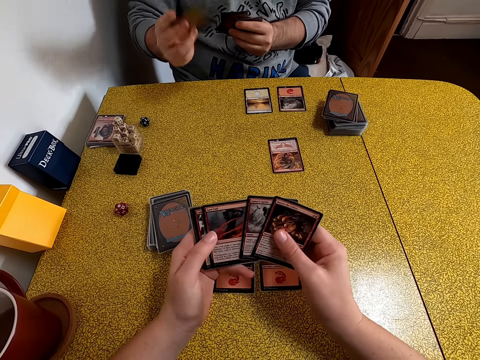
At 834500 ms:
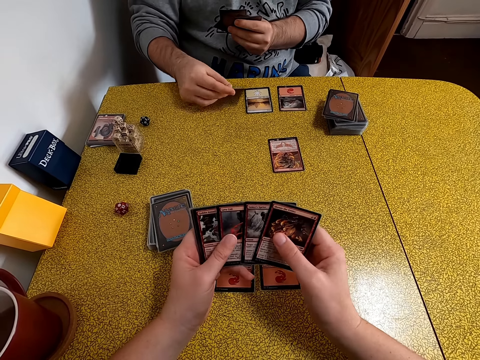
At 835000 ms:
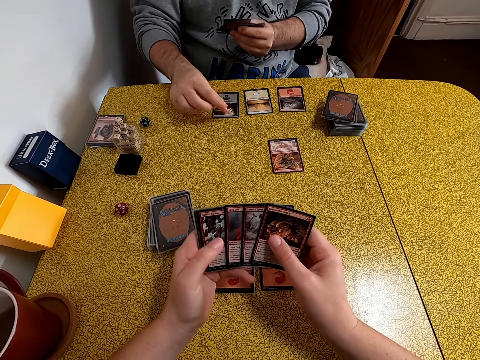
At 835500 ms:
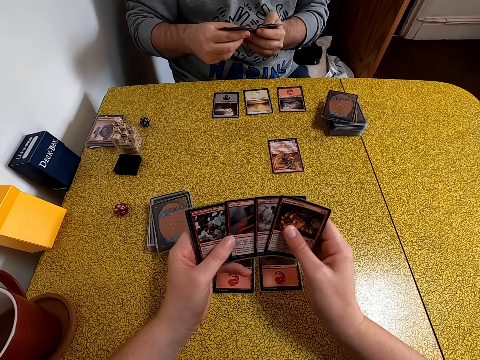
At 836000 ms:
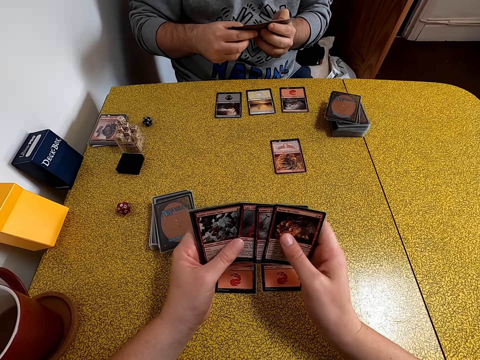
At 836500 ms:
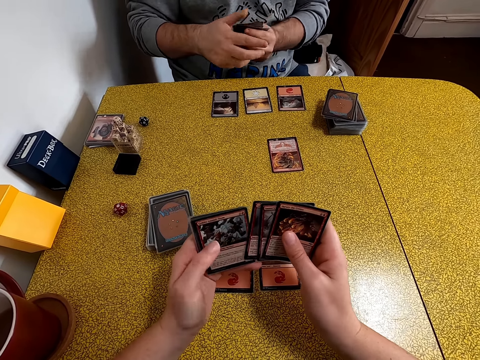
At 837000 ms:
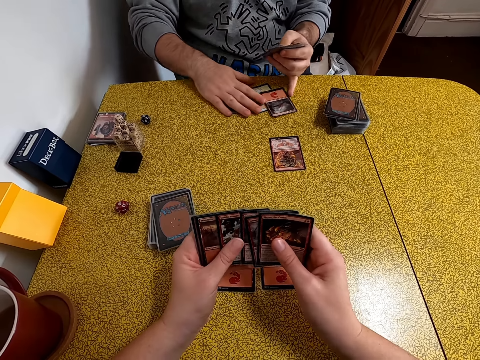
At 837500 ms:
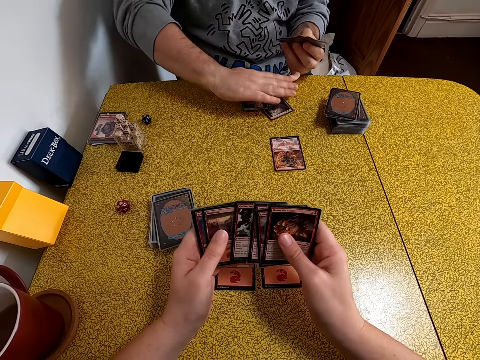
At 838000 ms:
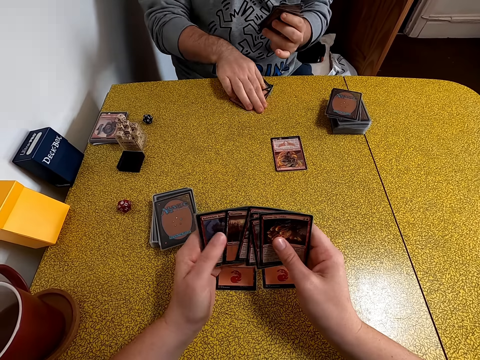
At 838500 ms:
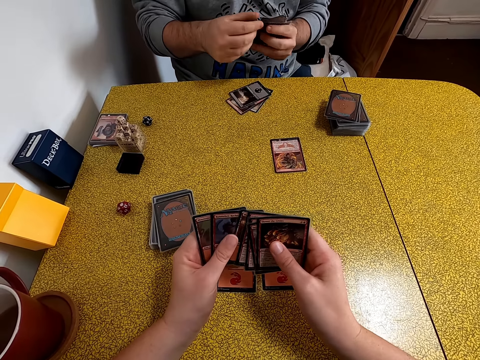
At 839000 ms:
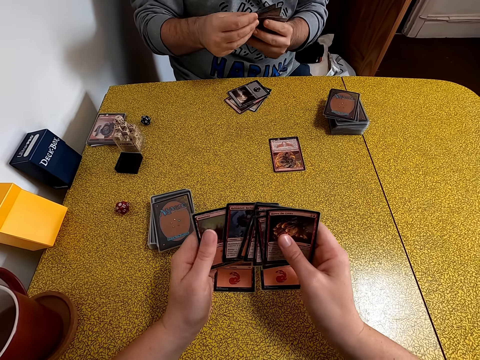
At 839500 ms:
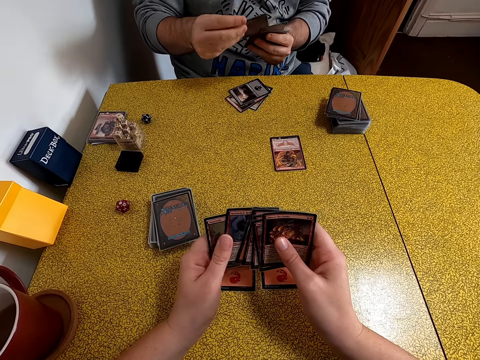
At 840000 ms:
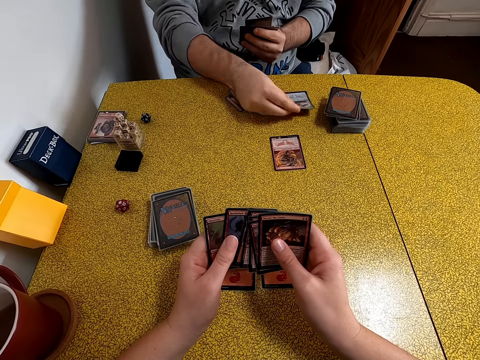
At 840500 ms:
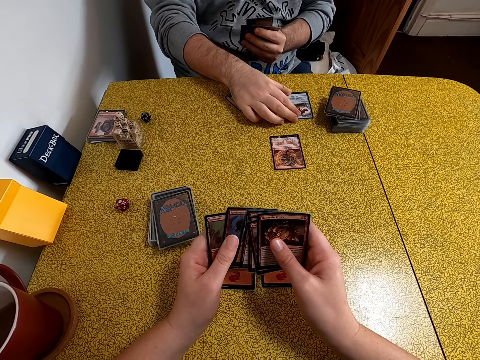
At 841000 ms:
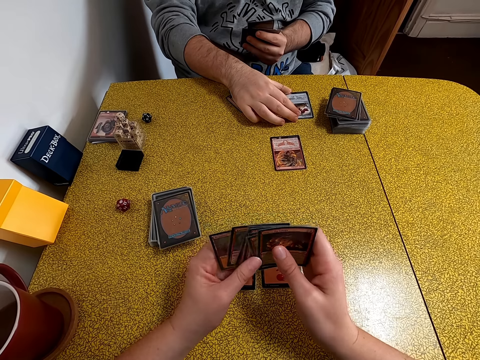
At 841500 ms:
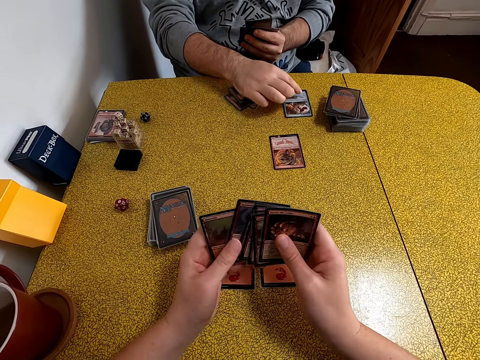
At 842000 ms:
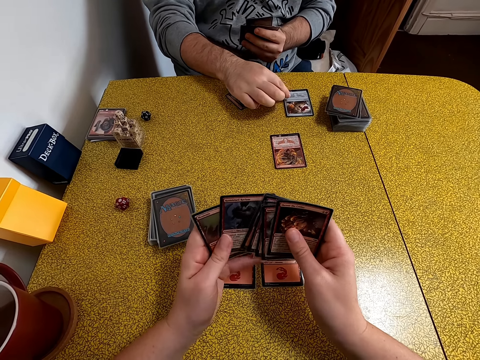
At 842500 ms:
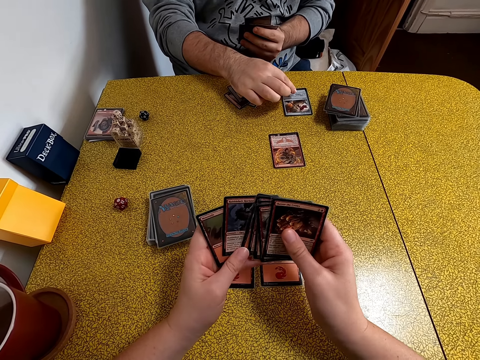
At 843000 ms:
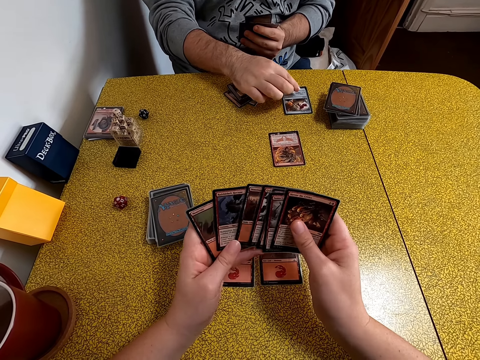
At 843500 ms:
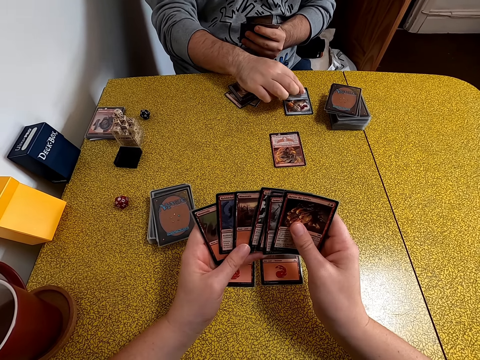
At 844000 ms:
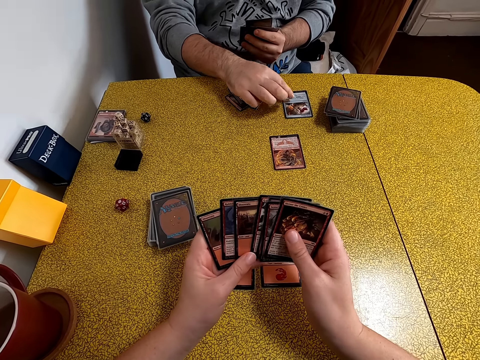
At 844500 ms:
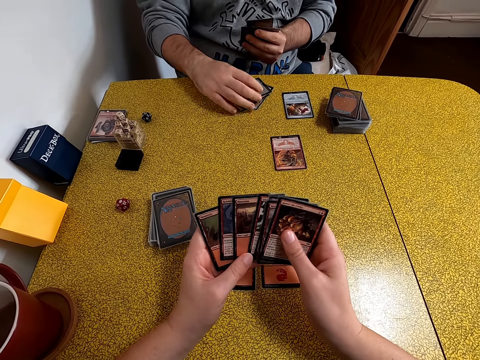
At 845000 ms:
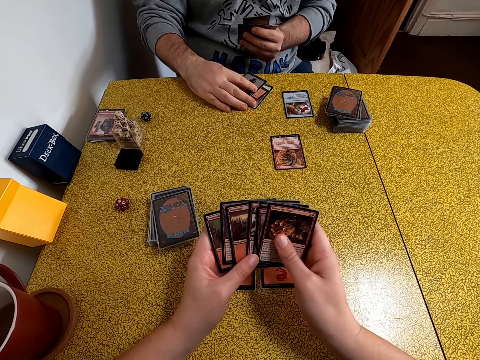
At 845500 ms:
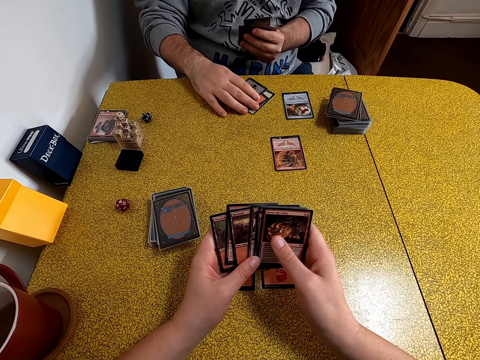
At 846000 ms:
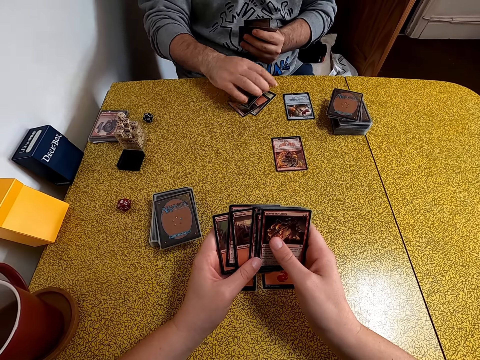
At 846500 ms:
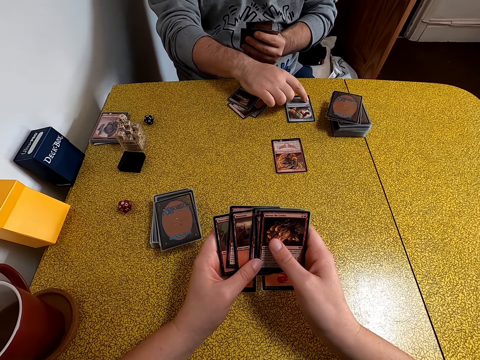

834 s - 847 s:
A person puts a playing card on the table. The person arranges playing cards on the table and arranges playing cards on hands. The camera wearer arranges playing cards. The person puts a playing card on the table and points on the playing card. The camera wearer arranges playing cards. The person arranges playing cards on the table.

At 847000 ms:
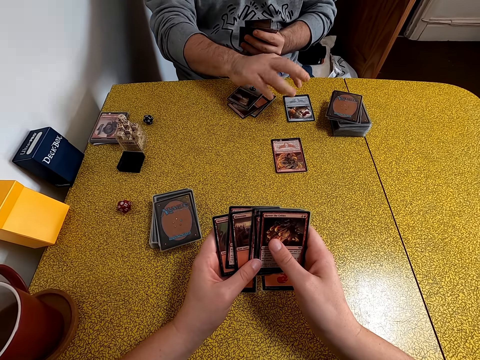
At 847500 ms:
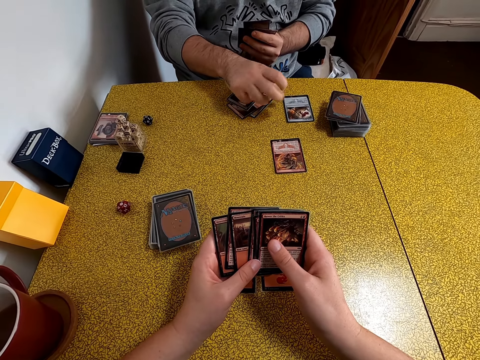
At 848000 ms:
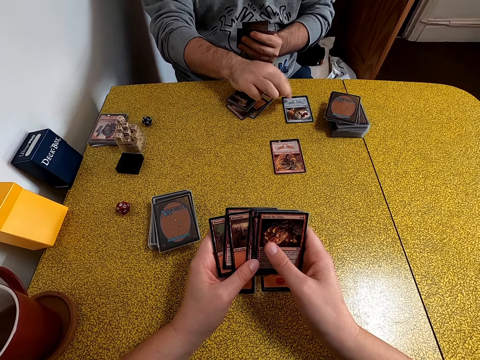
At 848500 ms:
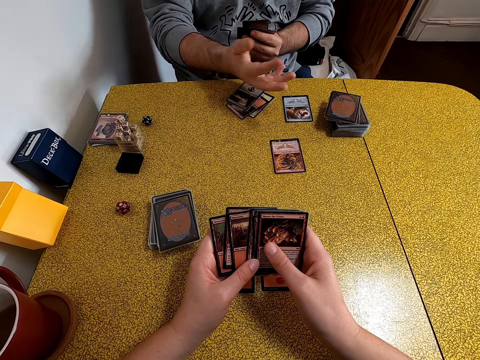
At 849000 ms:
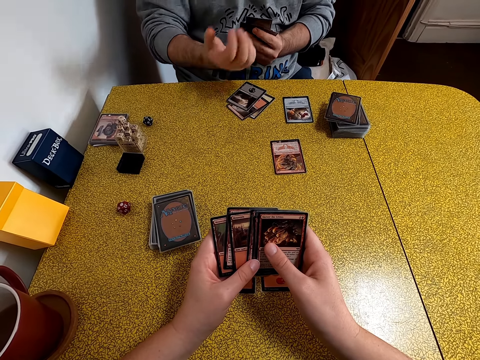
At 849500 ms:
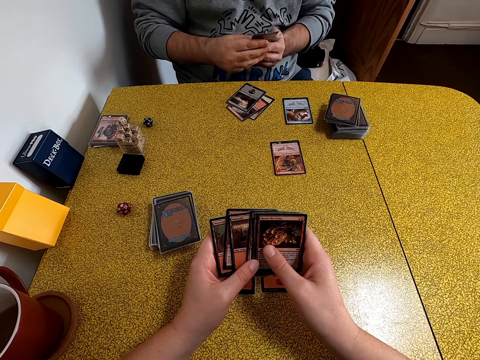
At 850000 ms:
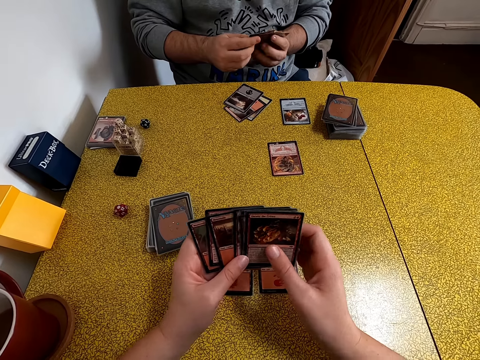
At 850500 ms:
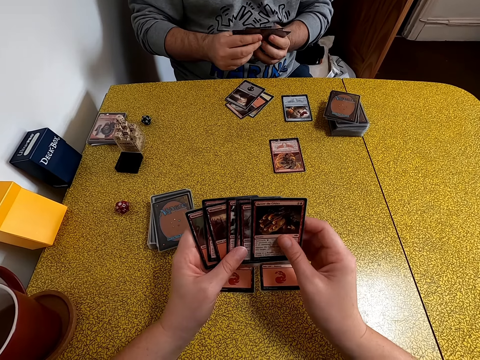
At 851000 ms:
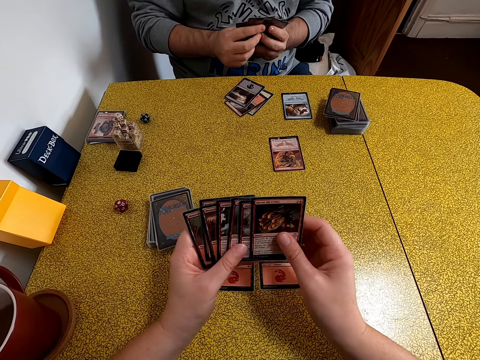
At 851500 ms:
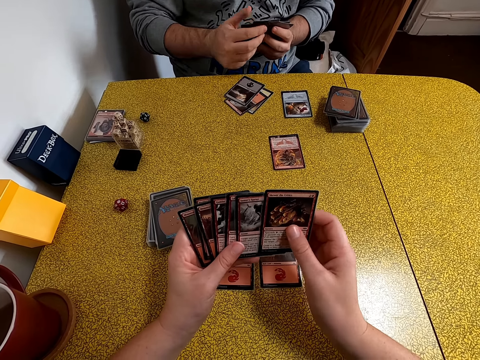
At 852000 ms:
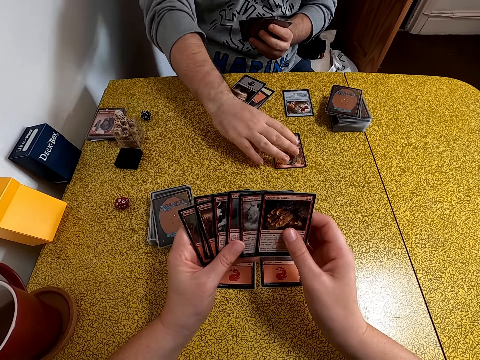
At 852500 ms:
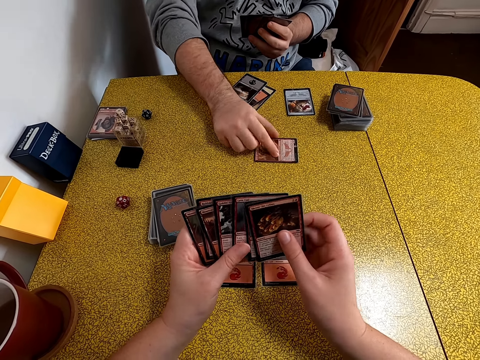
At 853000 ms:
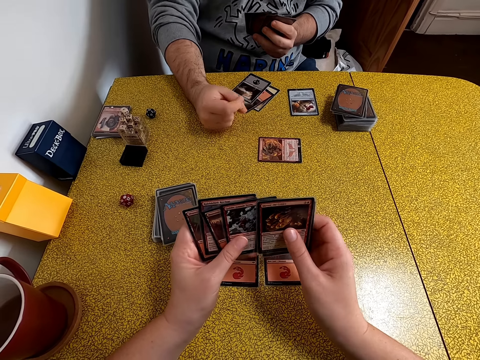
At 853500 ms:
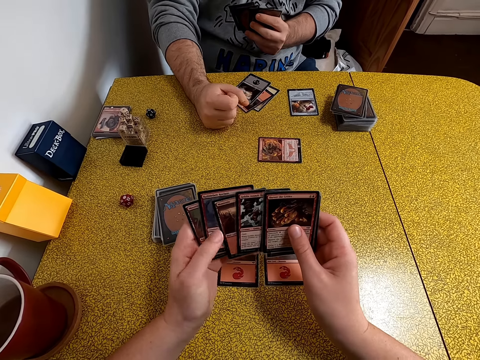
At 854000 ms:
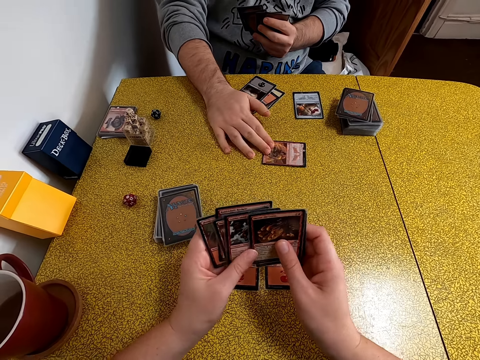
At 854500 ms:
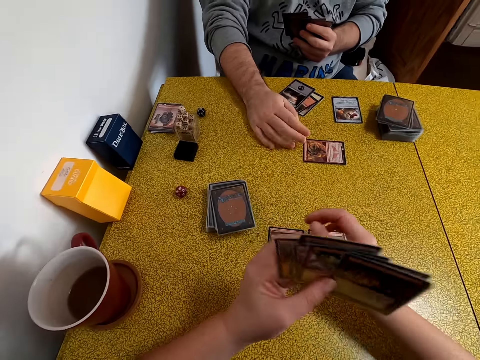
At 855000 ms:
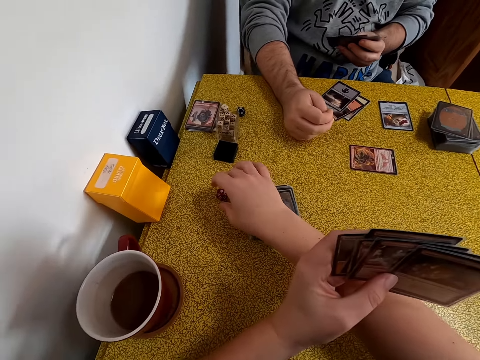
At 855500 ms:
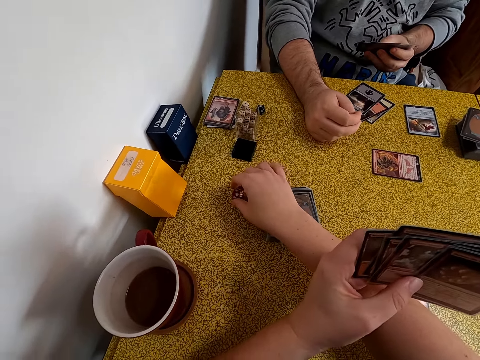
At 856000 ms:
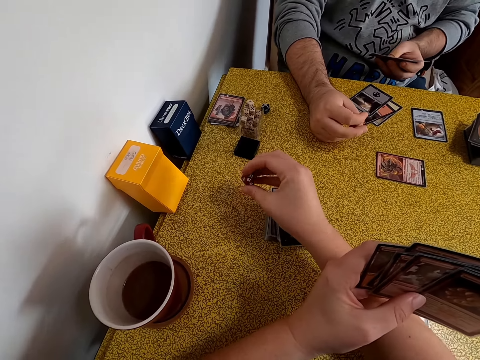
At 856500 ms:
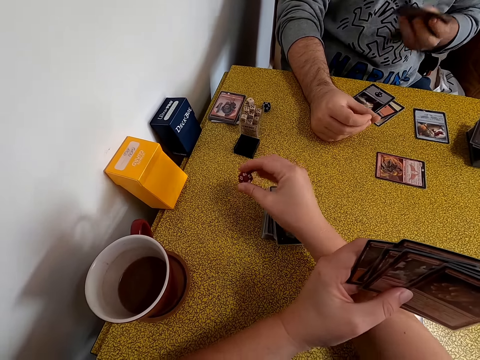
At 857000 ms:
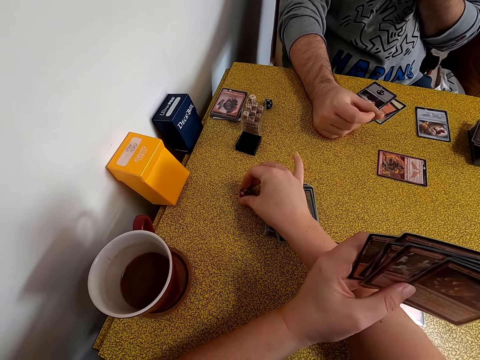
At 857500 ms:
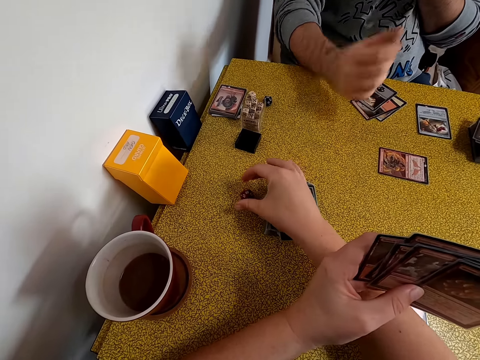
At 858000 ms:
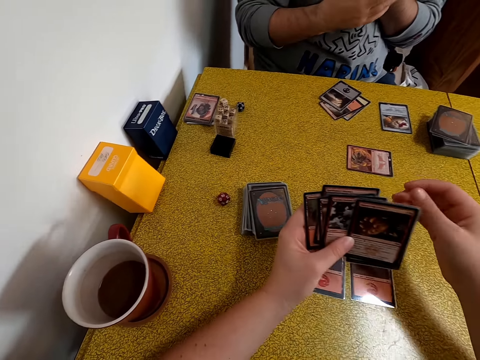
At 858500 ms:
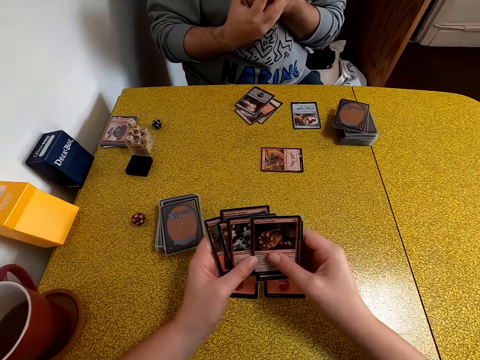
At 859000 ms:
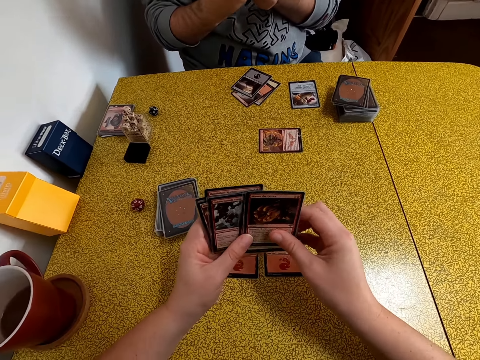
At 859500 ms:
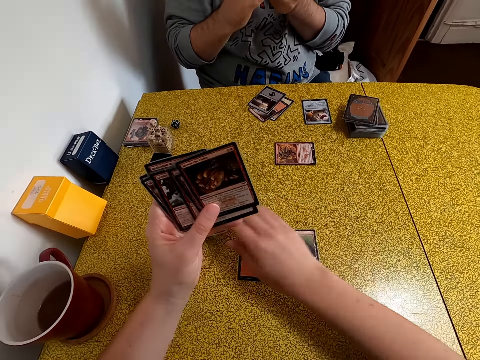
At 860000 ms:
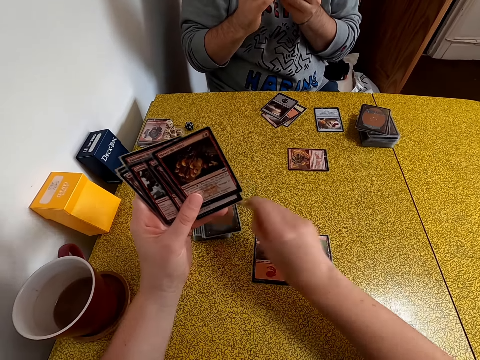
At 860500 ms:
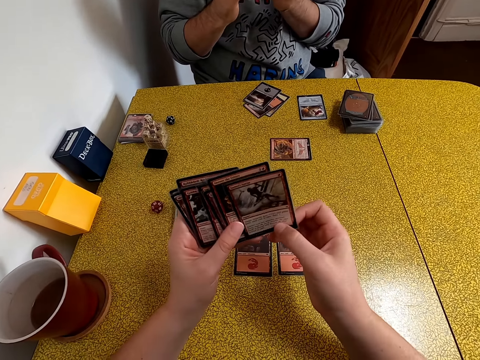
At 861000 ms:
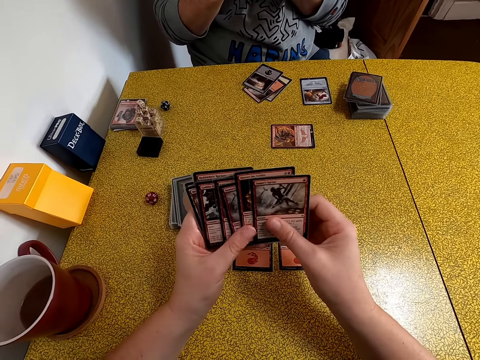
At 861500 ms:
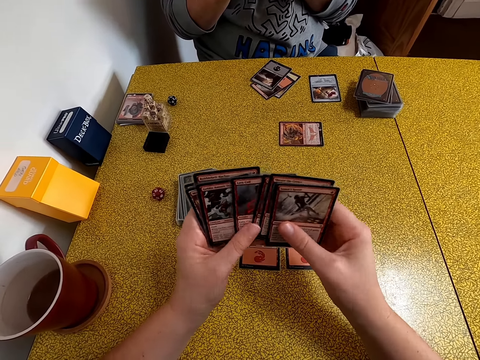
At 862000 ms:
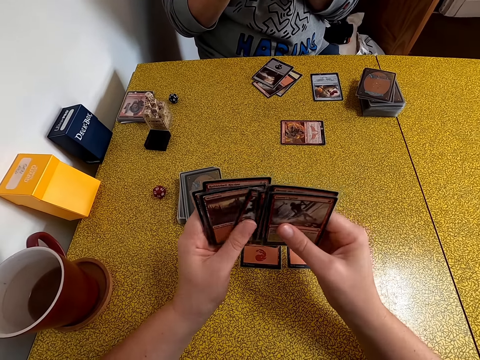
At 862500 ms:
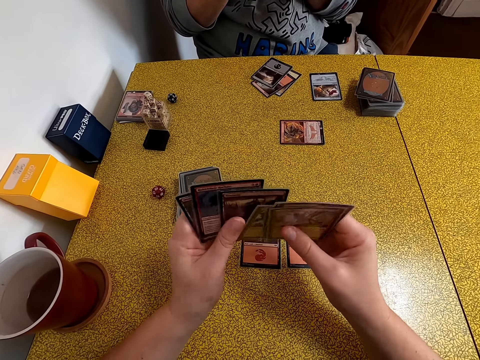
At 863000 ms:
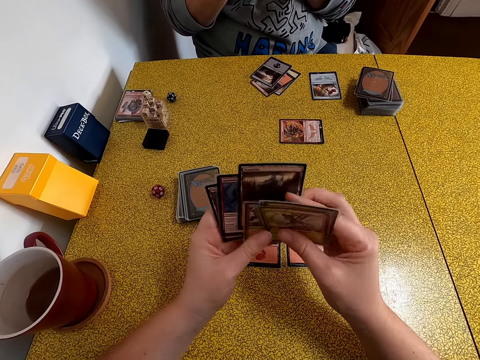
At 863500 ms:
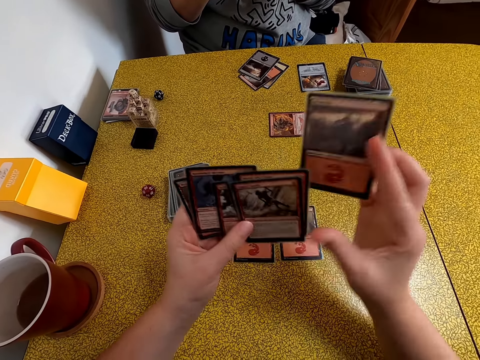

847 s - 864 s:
A person arranges playing cards on the table and shows gestures with a hand. The camera wearer holds the playing cards with both hands. The person arranges playing cards. The camera wearer arranges playing cards. The person moves a playing card on the table and removes a hand from the playing card. The camera wearer arranges playing cards. The person moves the playing card and removes a hand from the playing card. The camera wearer takes a dice on the table. They put the dice on the table. The person holds the playing card with both hands. The camera wearer removes a hand from something. They arrange playing cards, take a playing card on the table, and arrange the playing card.
